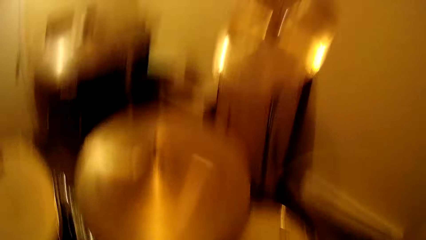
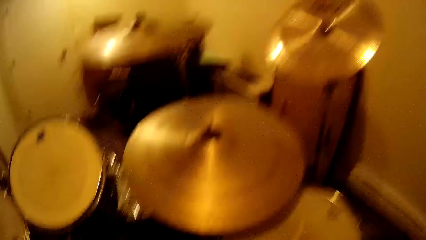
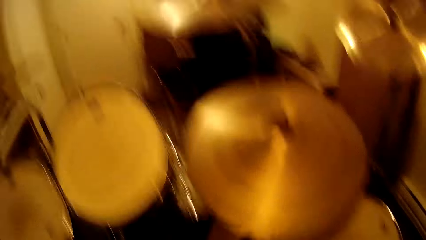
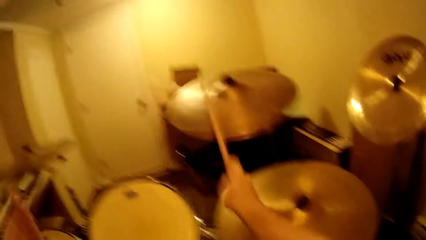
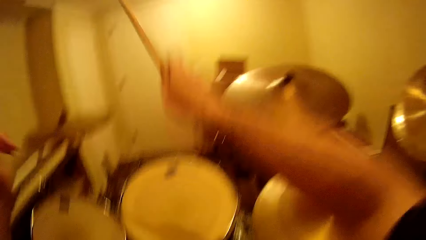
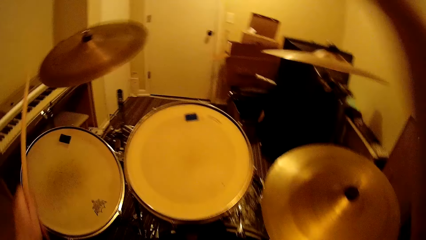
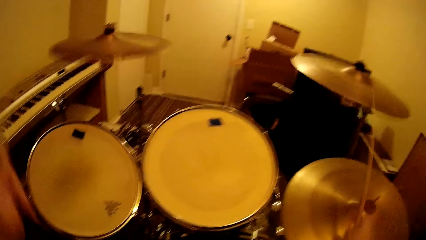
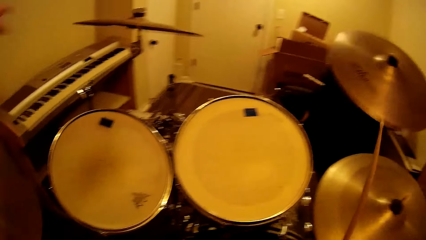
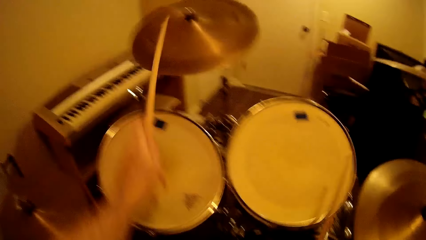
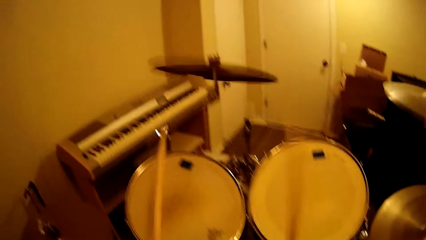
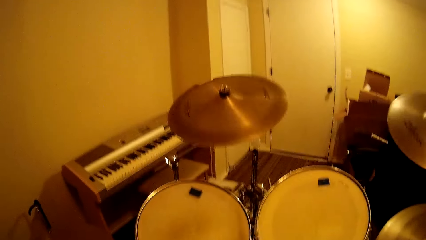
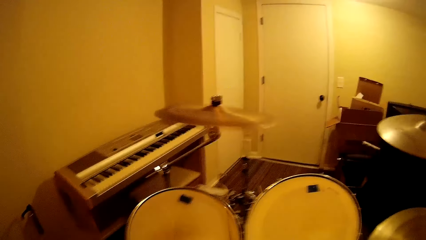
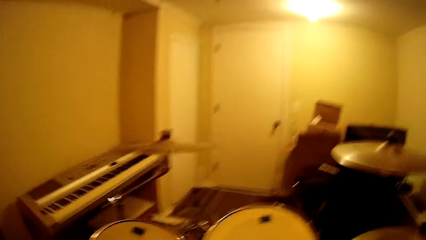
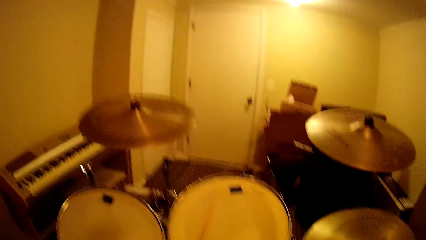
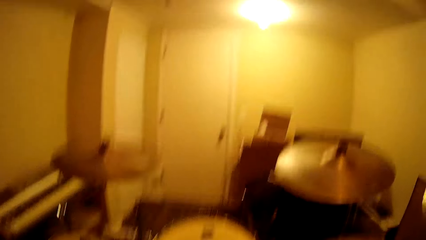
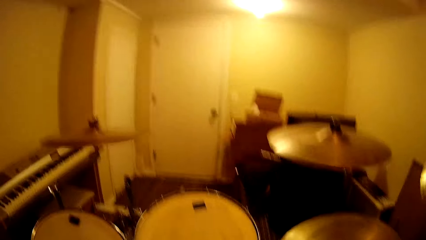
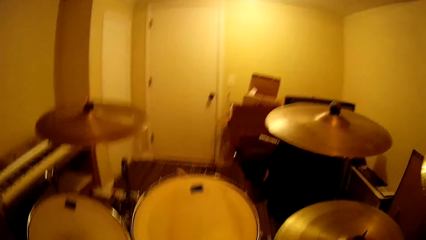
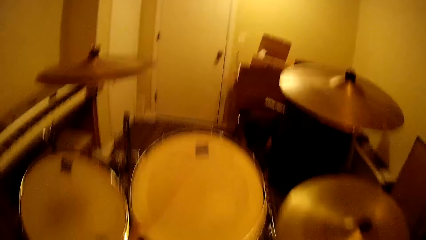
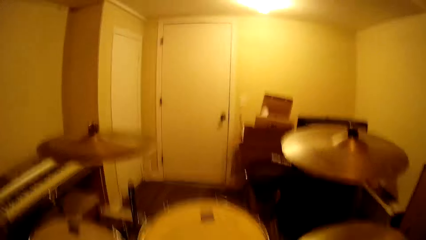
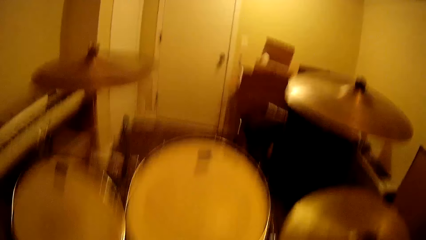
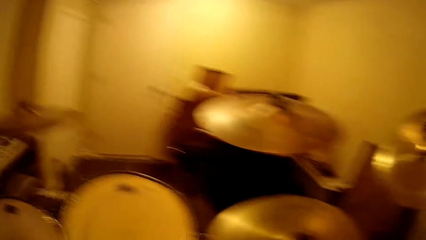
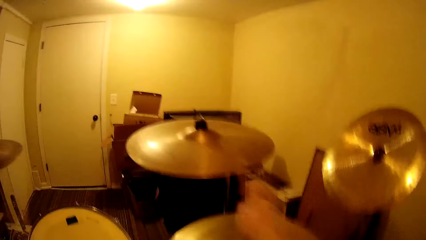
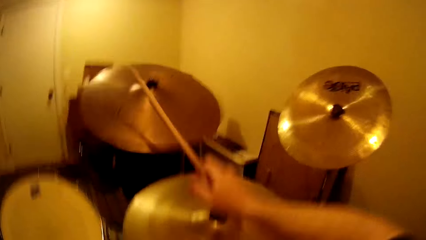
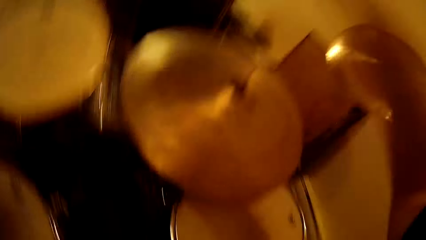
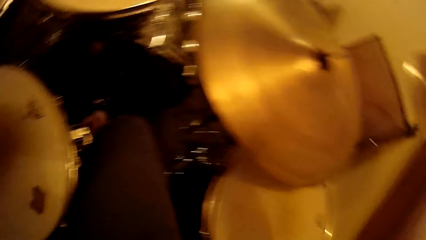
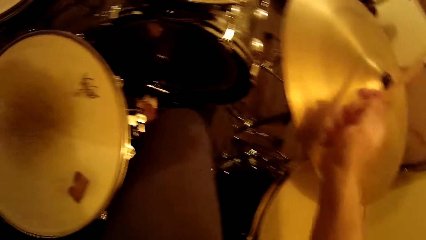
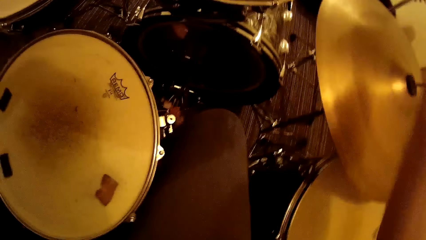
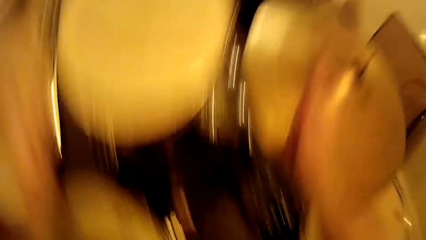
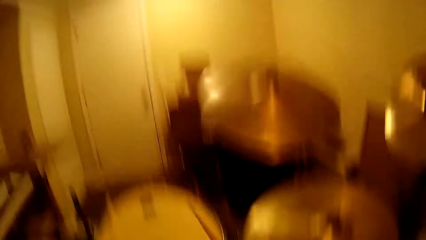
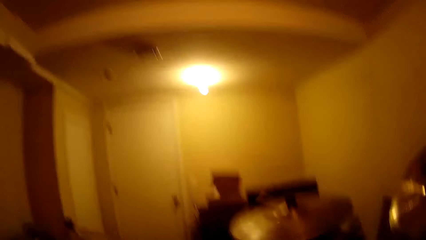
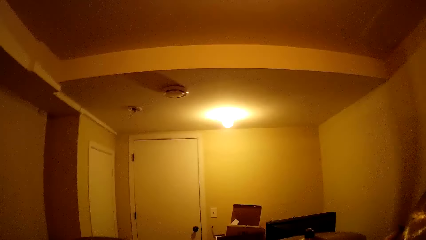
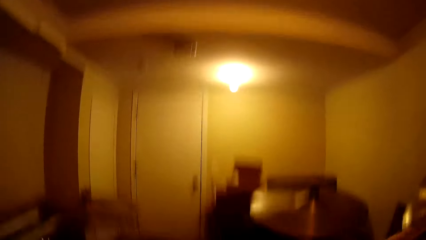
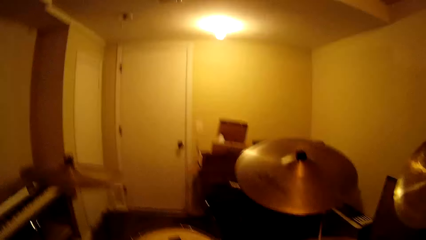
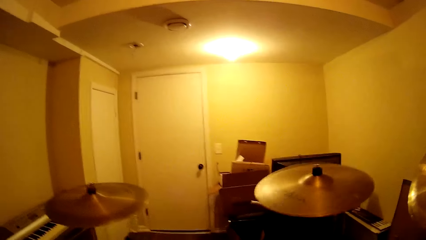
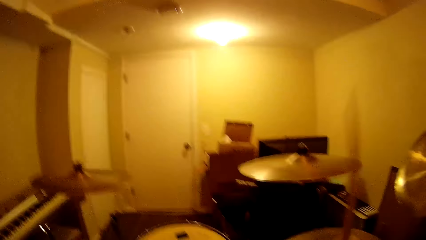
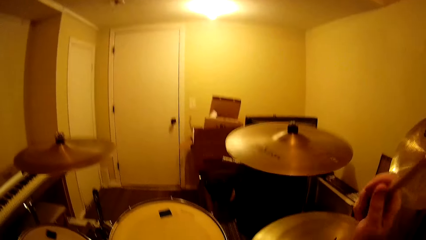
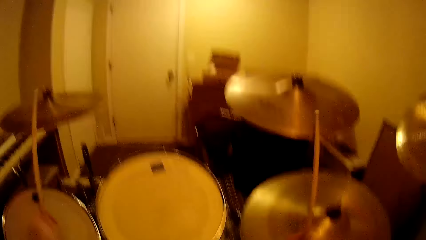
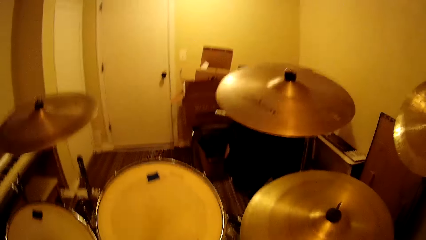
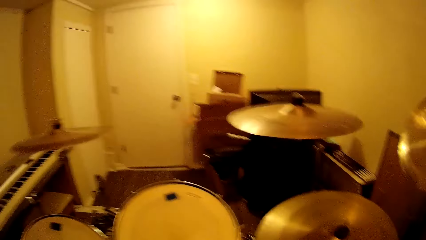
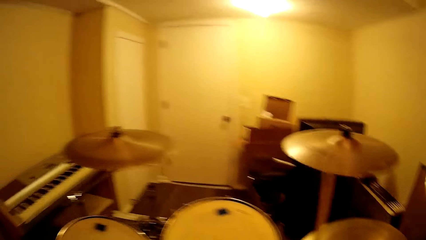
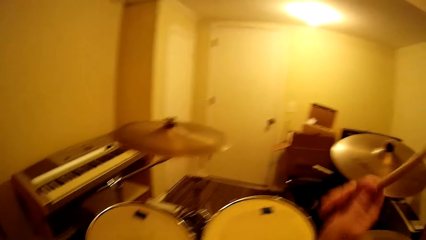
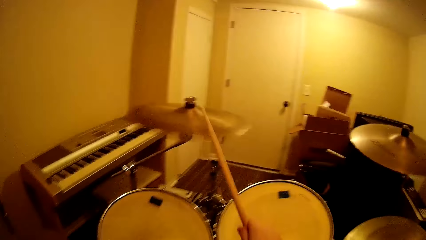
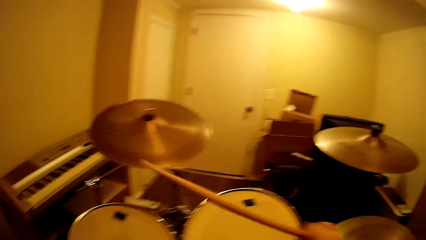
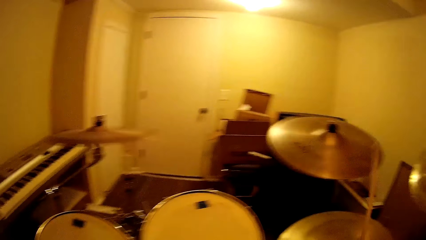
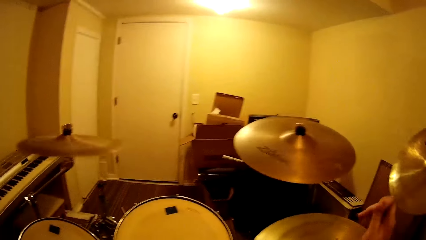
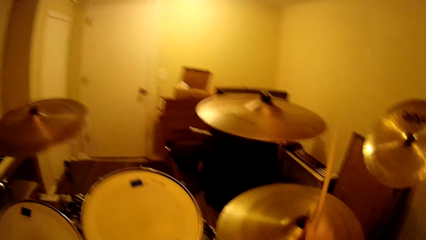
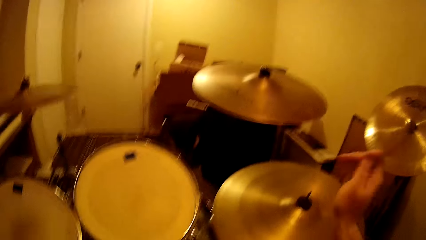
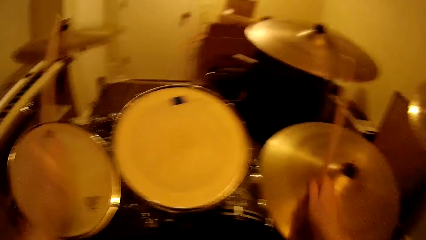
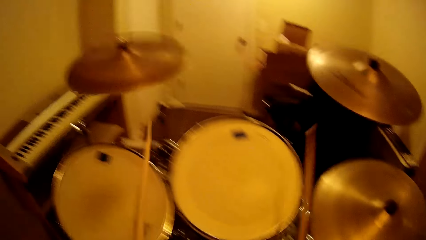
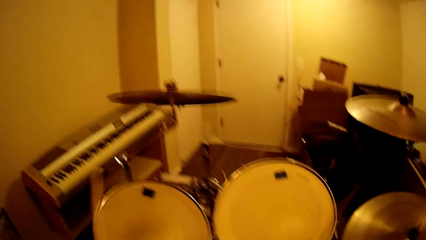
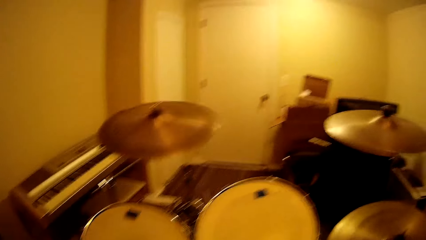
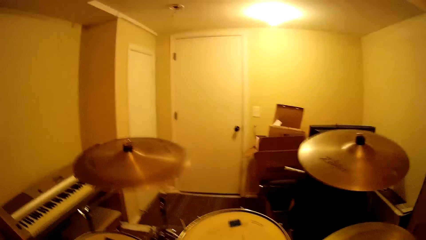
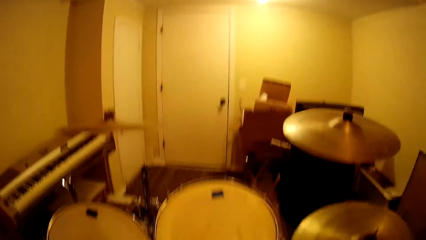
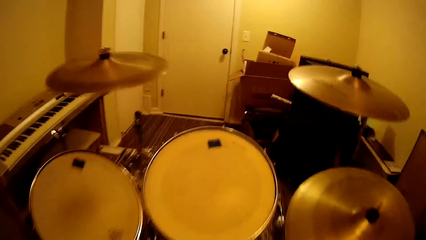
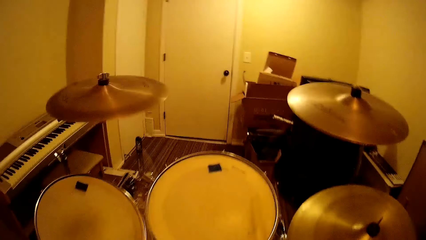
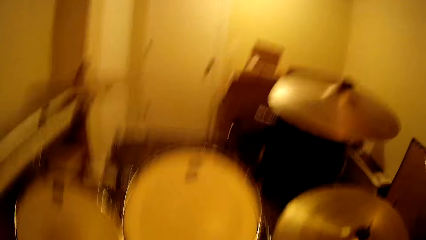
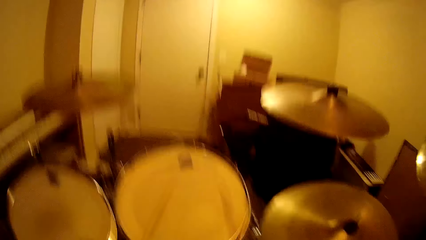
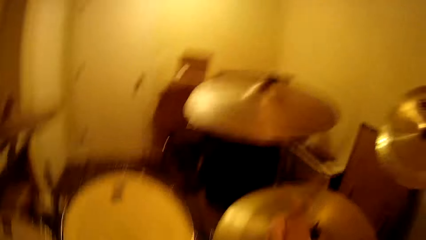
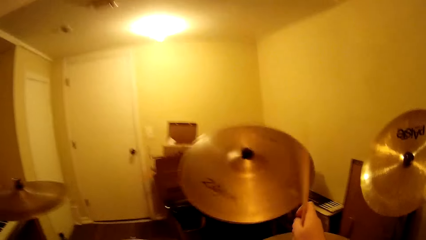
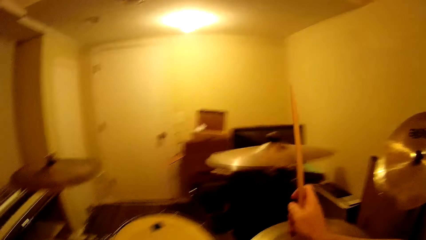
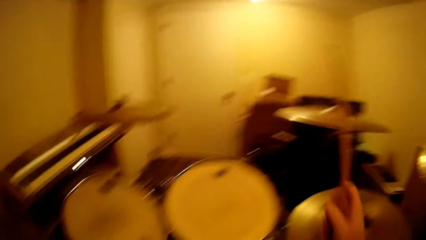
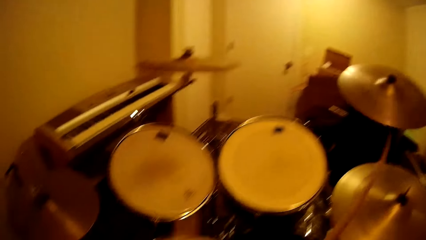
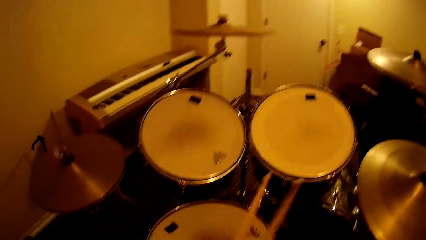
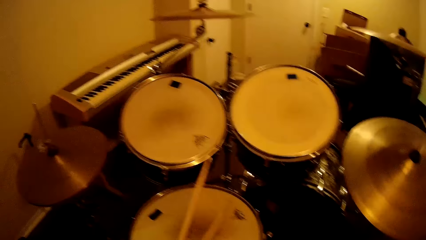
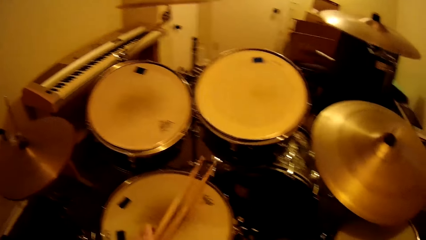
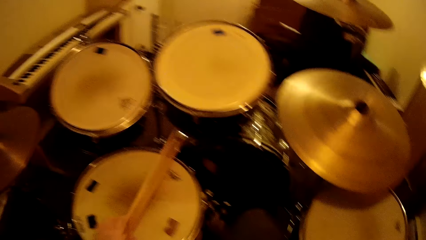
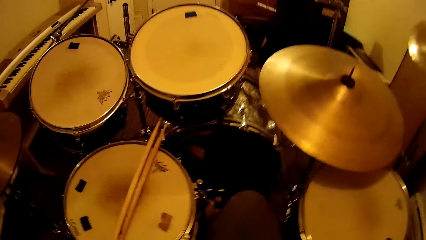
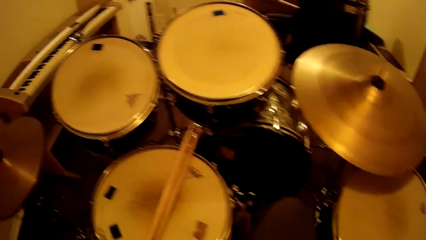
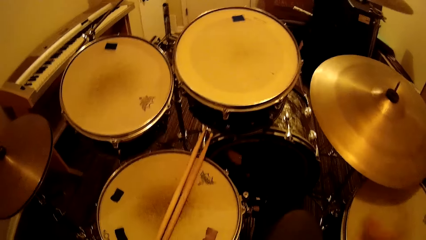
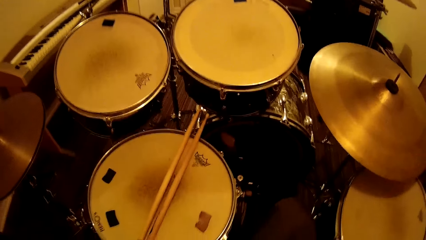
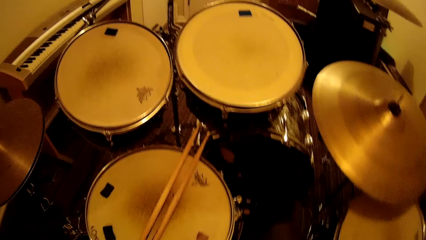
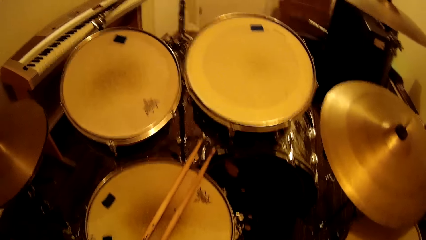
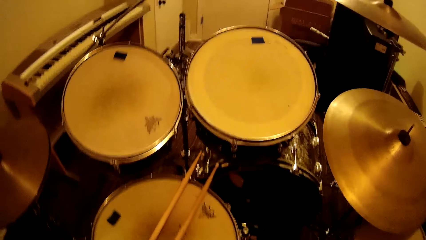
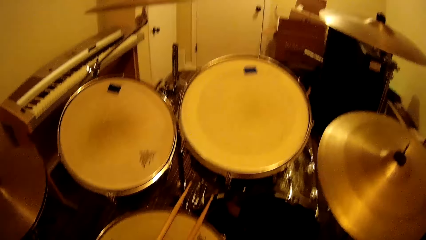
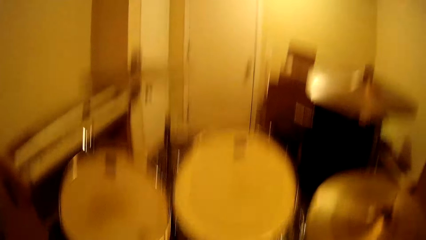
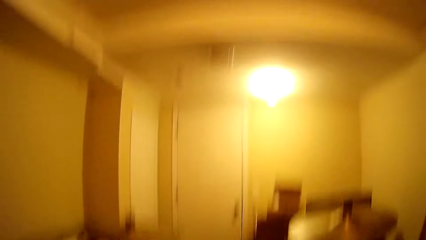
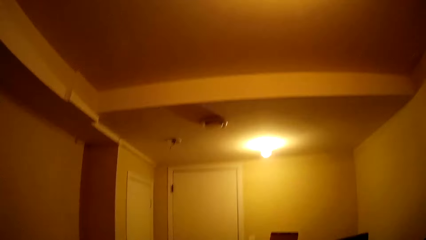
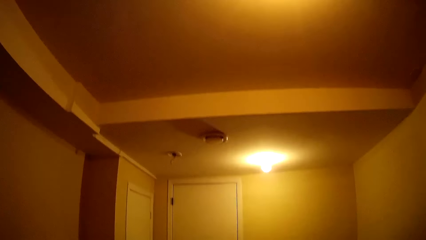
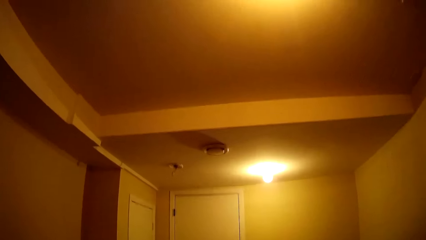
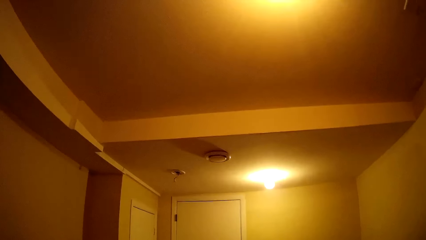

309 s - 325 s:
The camera wearer plays the drum. They play the drum repeatedly. They put the drum sticks on the drum. They stand up.
